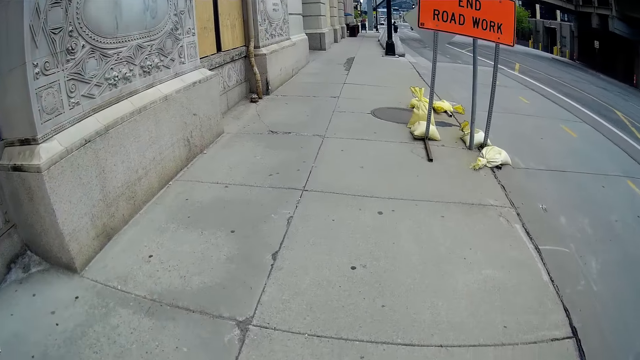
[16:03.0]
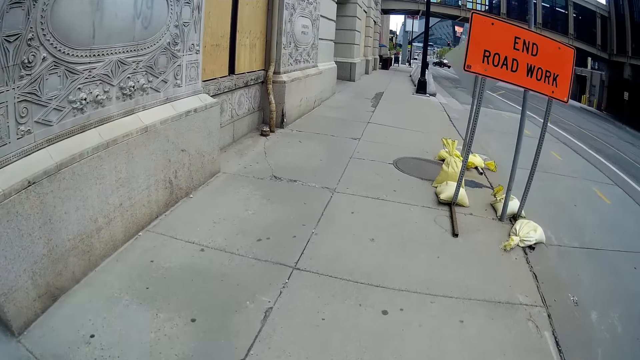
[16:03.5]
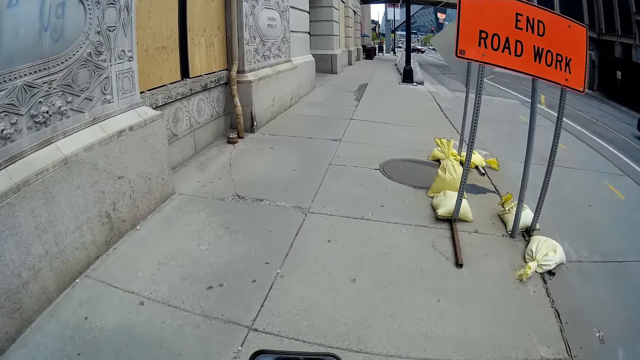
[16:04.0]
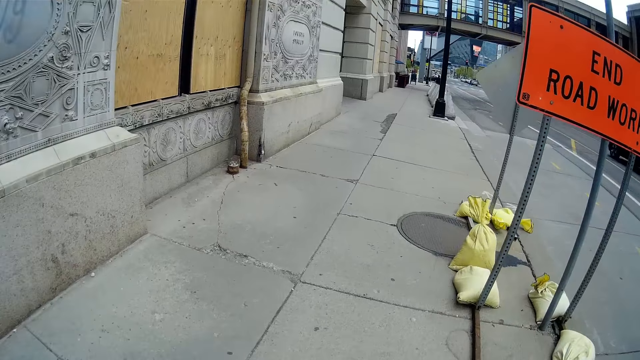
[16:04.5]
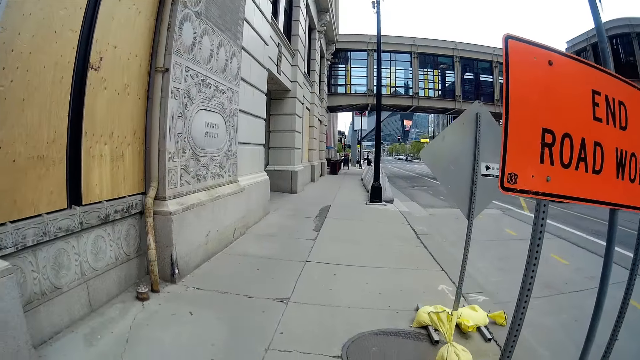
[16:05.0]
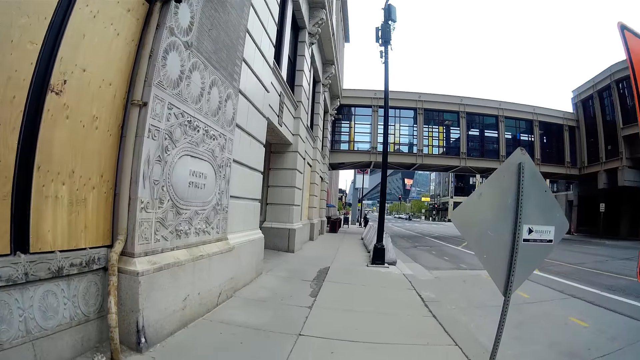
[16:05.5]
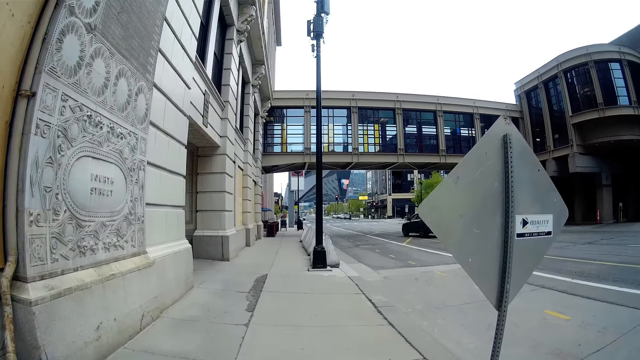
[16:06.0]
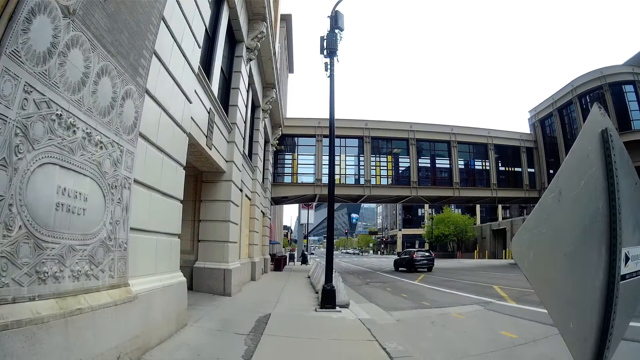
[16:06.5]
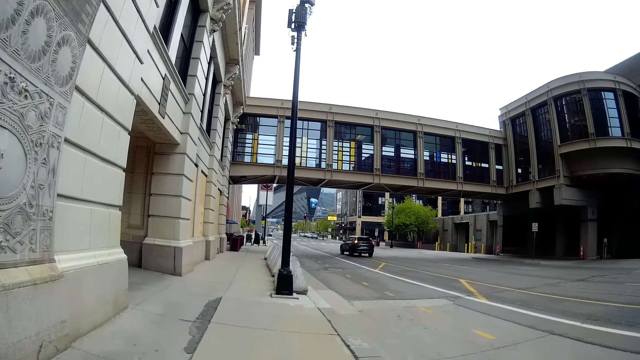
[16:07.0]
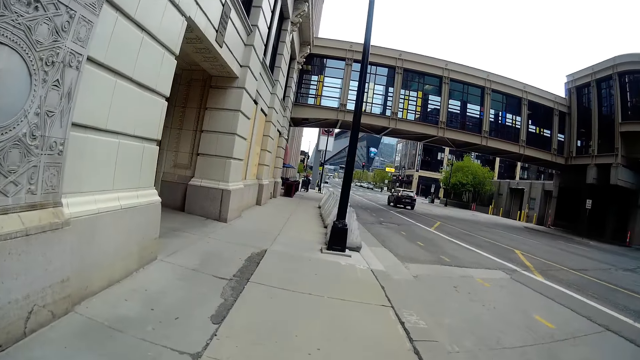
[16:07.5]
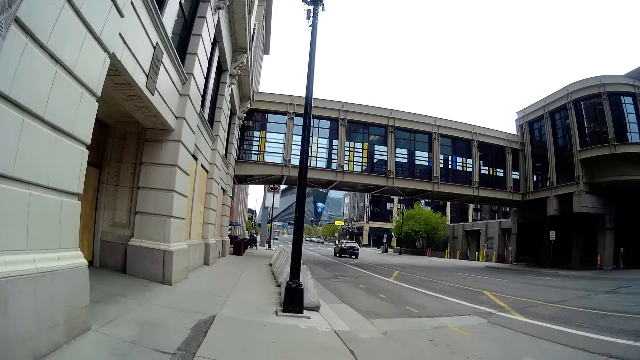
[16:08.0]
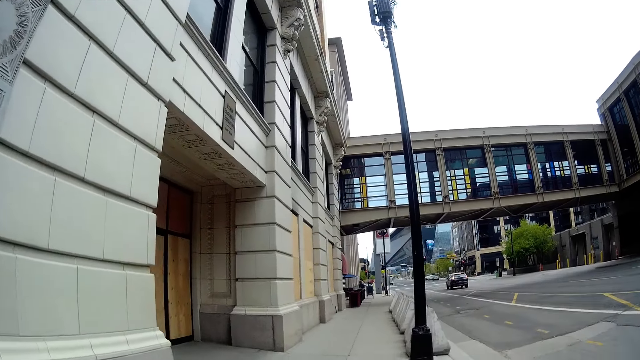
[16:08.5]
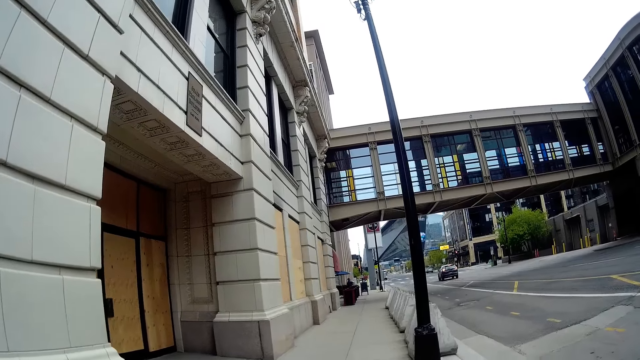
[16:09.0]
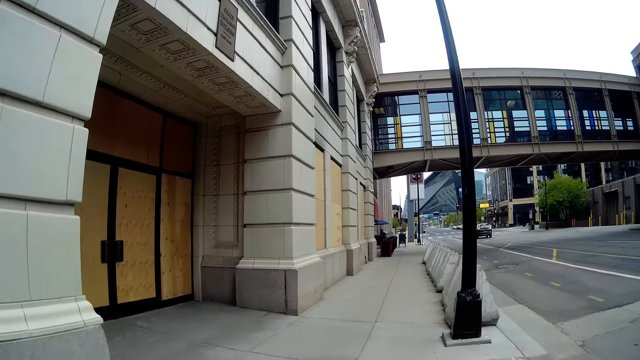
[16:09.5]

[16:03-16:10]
A black SUV drives past the camera wearer and the woman.

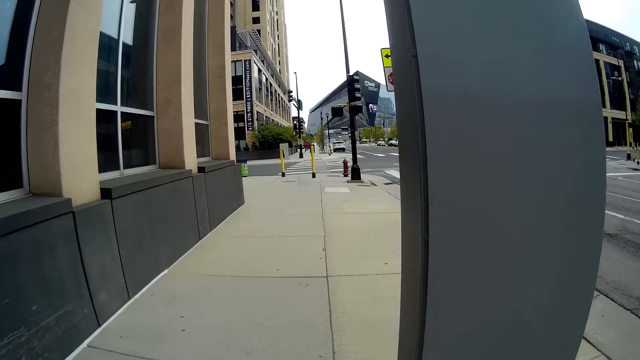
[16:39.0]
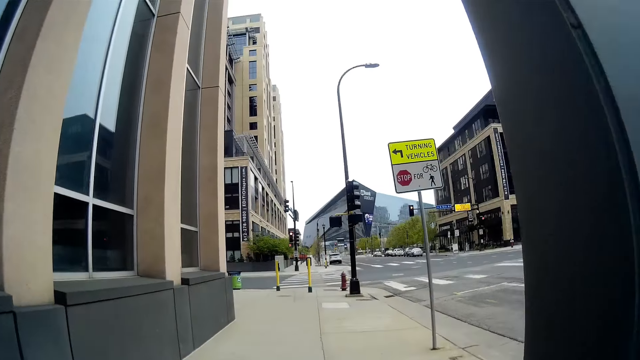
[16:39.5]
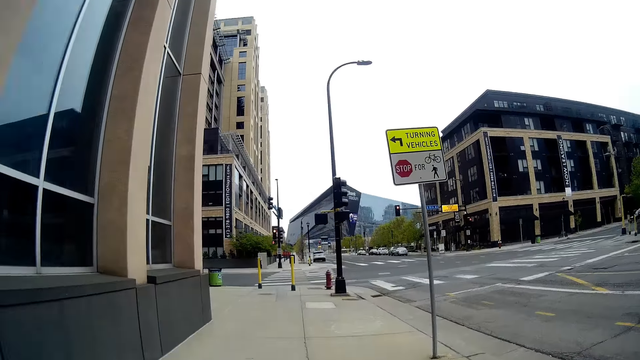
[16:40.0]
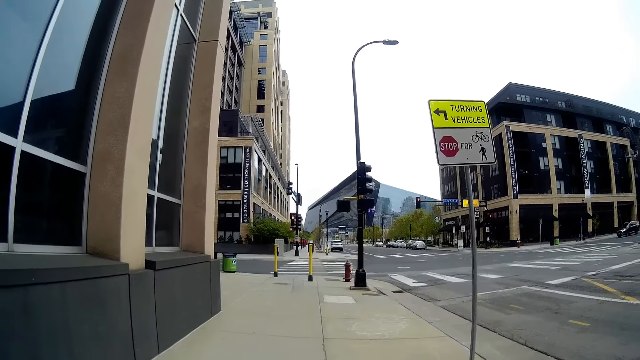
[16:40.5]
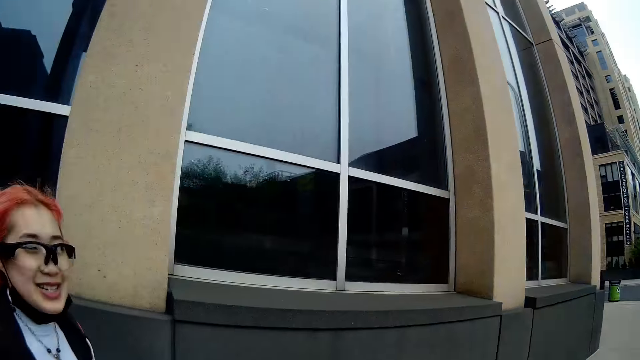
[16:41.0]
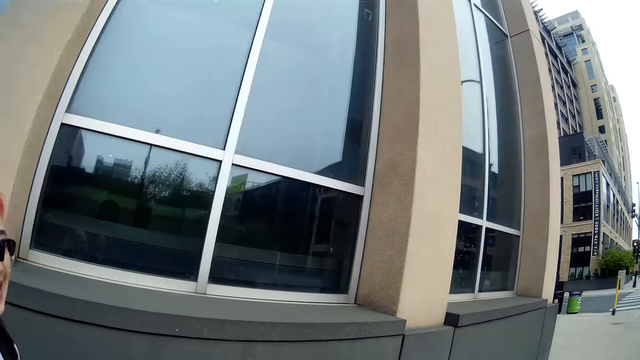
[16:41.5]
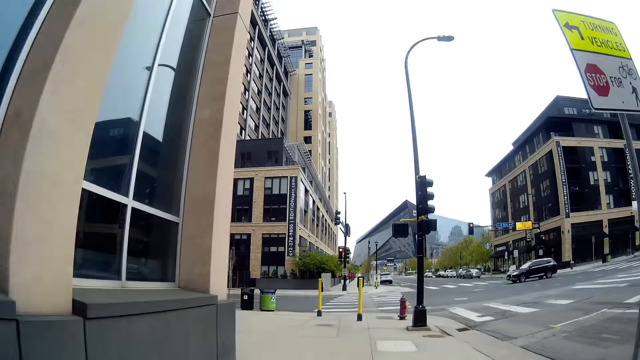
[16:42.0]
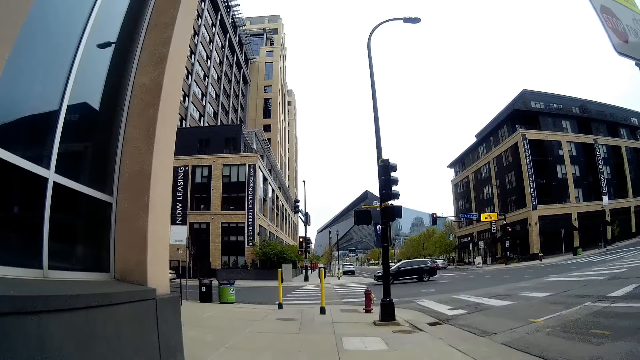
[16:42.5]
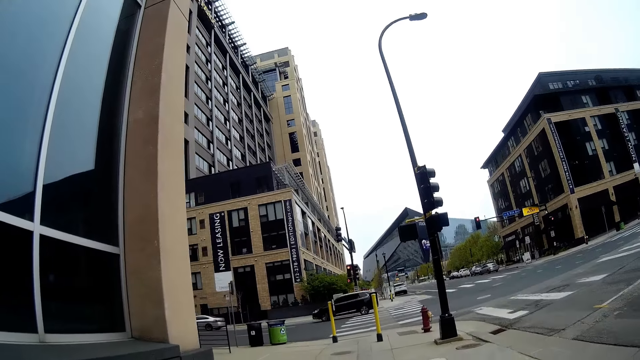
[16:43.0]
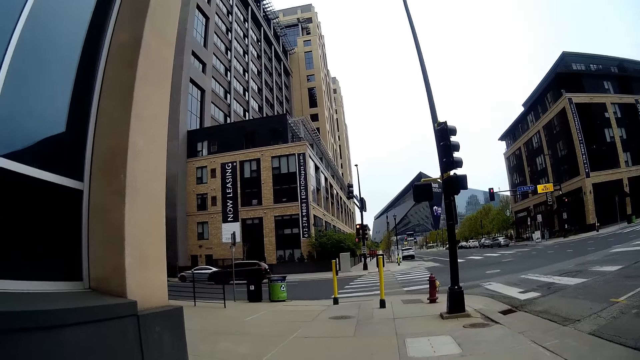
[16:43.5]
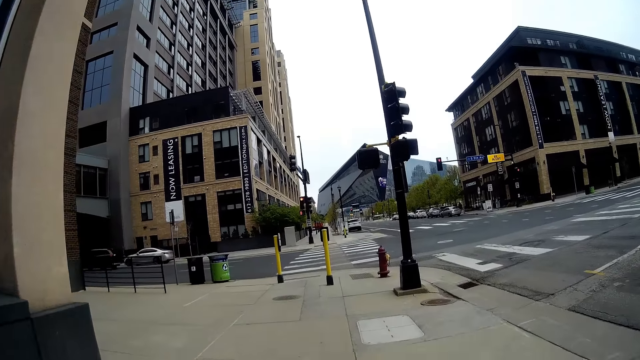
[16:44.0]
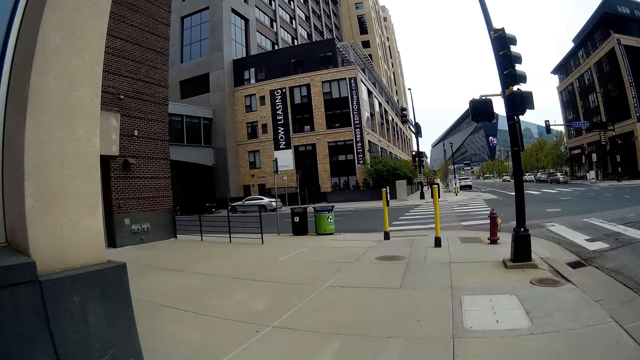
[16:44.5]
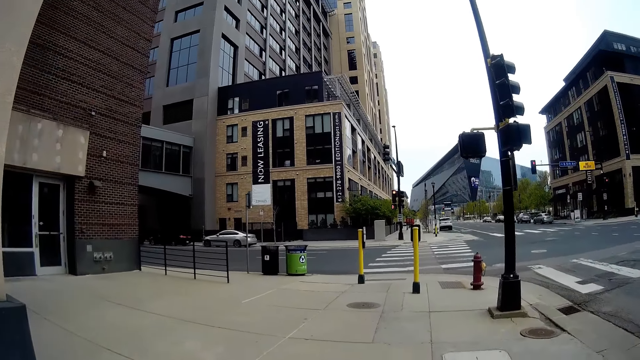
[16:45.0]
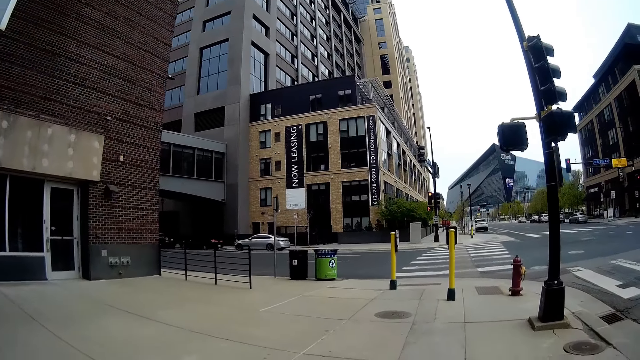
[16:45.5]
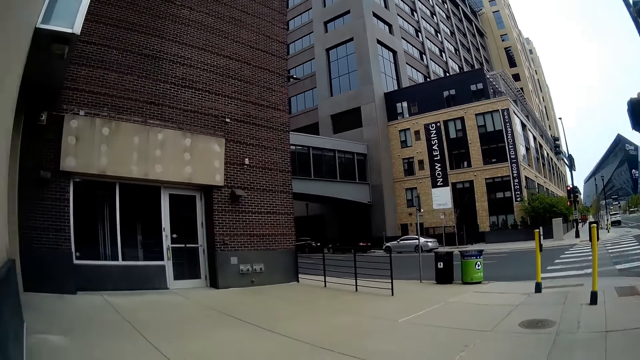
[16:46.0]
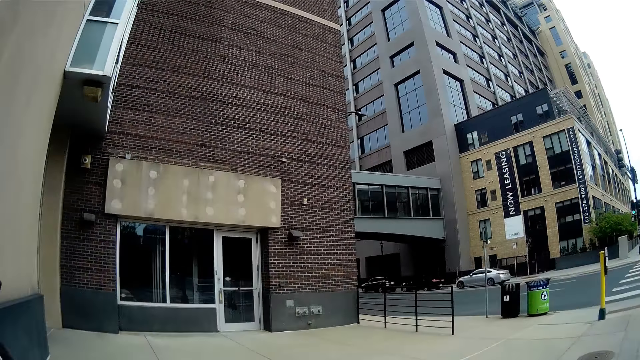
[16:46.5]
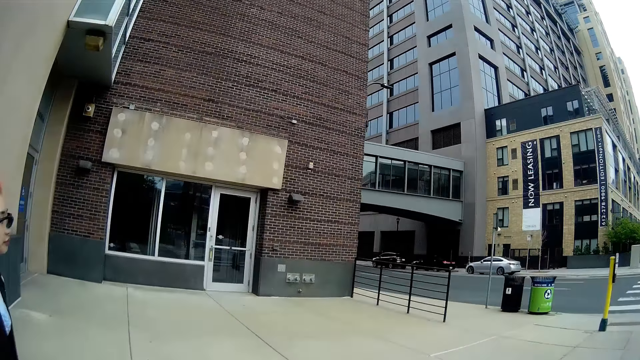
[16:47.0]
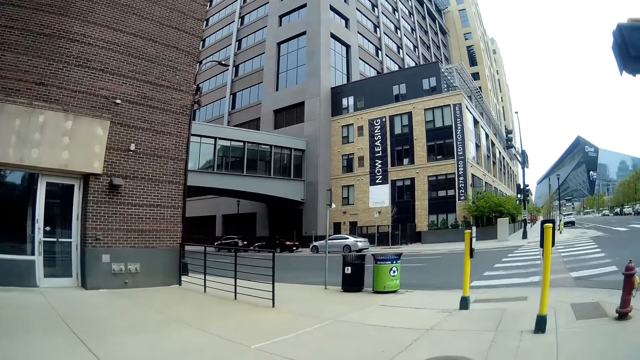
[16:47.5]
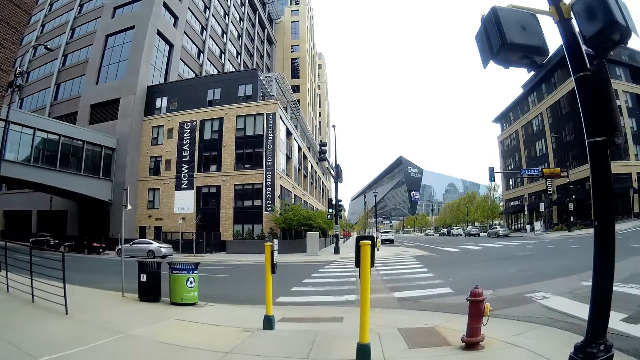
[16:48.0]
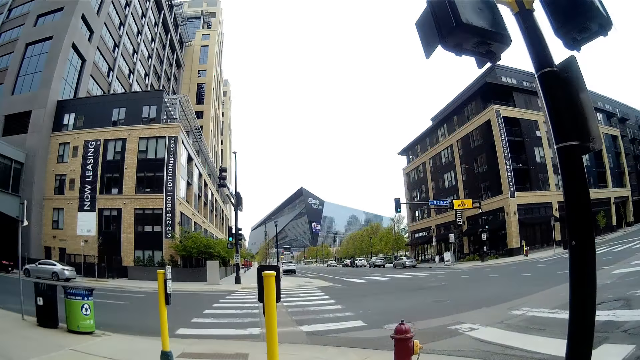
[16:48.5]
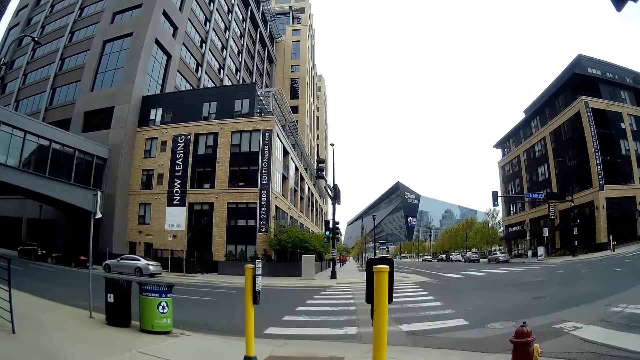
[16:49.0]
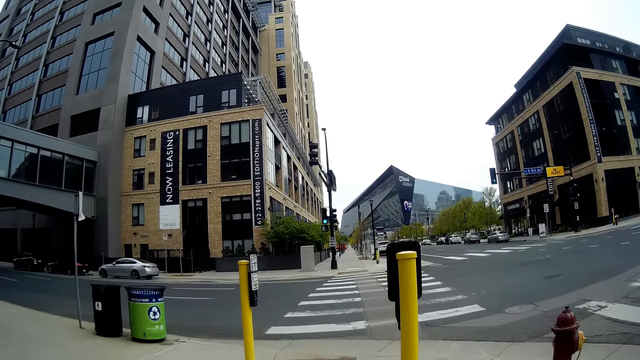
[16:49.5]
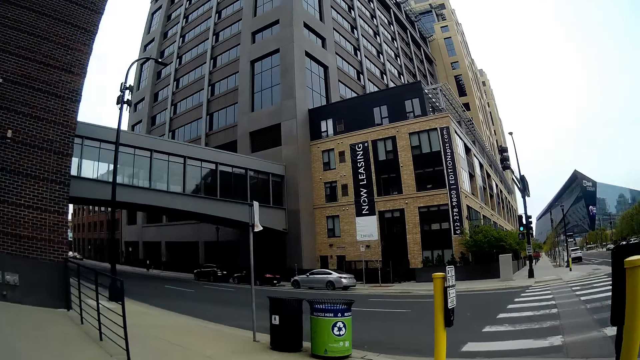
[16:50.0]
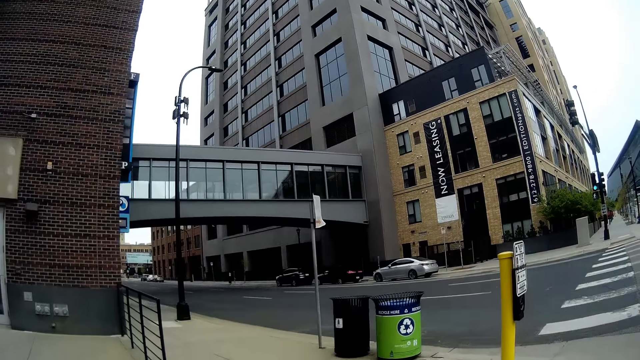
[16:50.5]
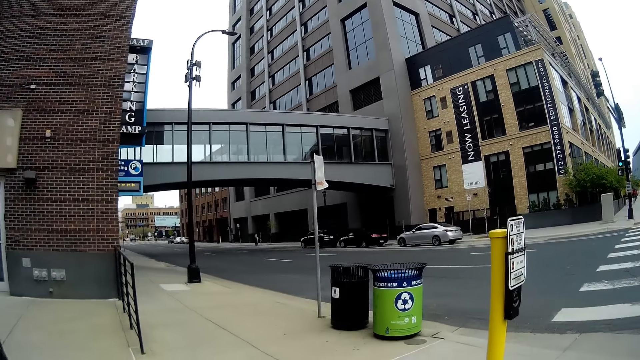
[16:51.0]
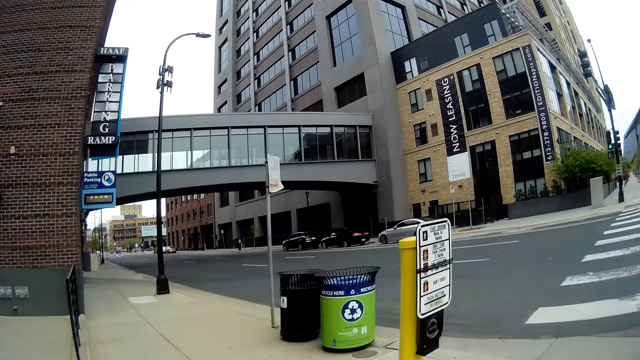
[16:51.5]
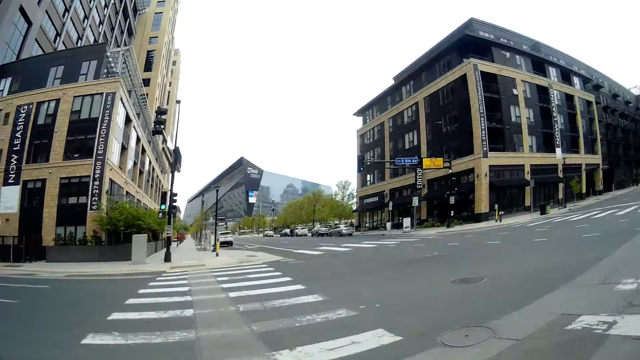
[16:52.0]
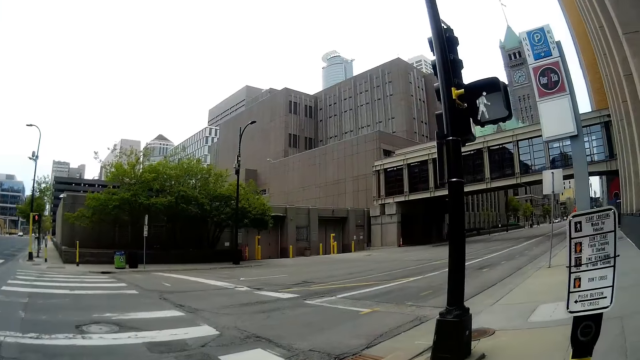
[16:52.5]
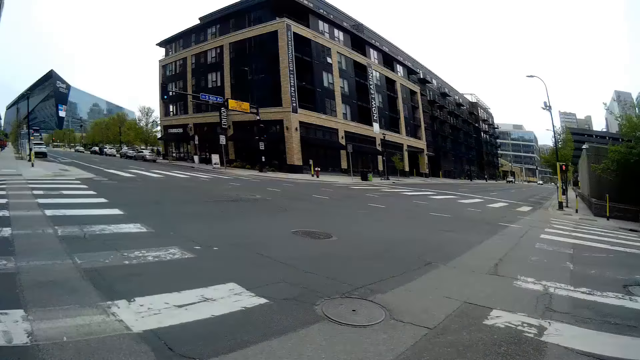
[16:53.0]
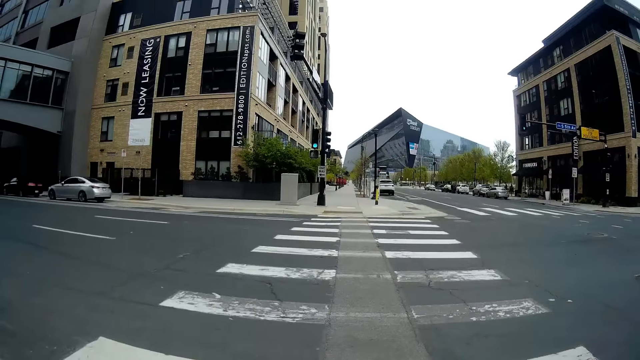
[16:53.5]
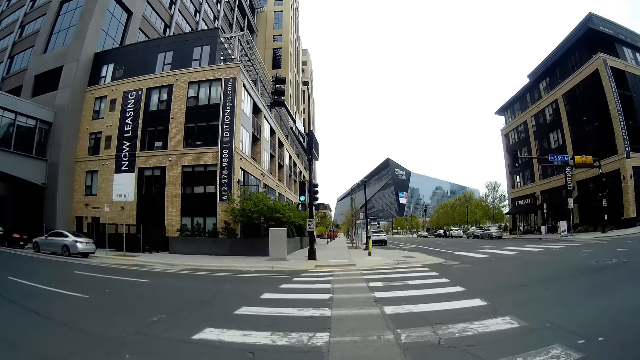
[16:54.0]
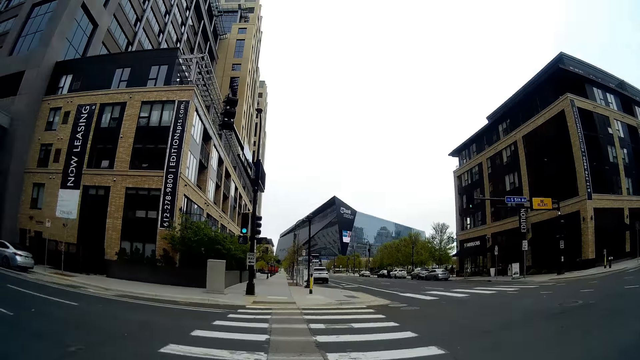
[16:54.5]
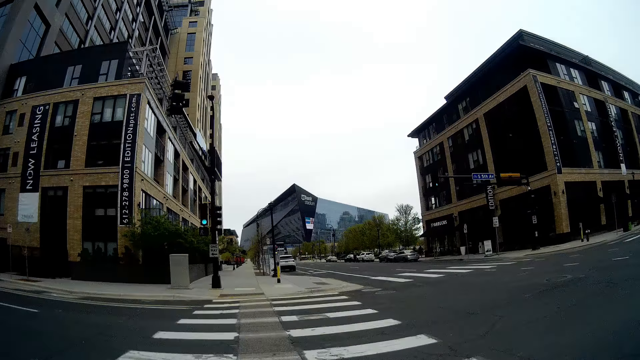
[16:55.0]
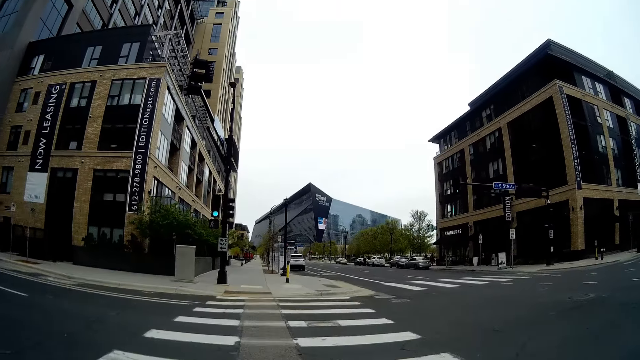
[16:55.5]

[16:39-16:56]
The woman converses with the camera wearer. She looks at the camera wearer. The camera wearer and the woman walk over a zebra crossing.
